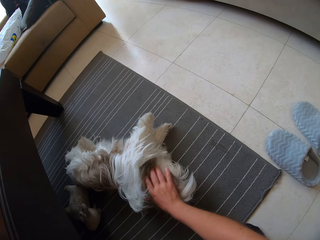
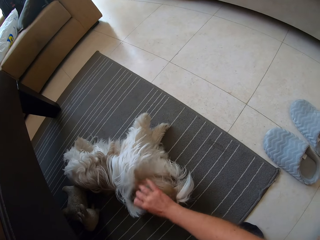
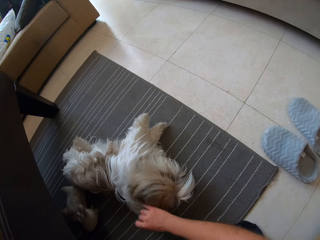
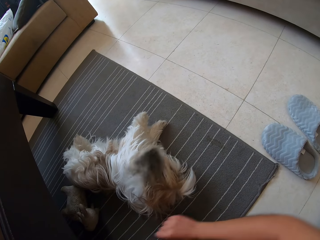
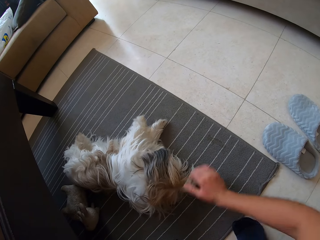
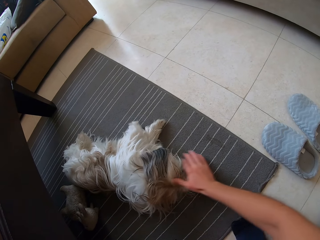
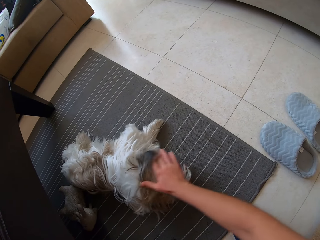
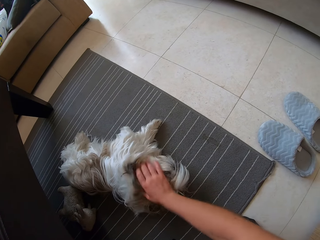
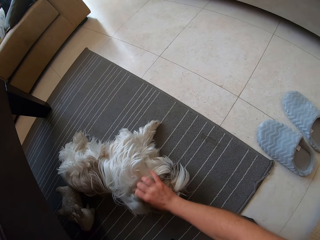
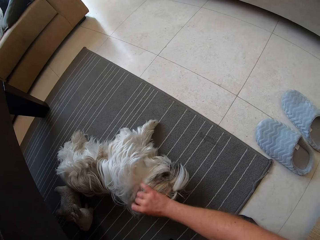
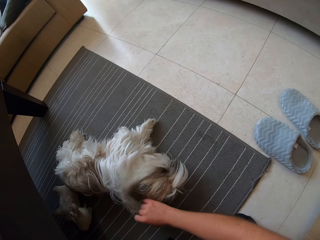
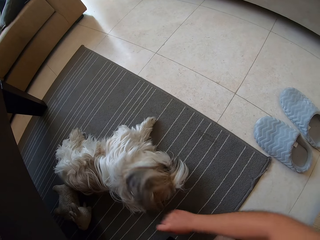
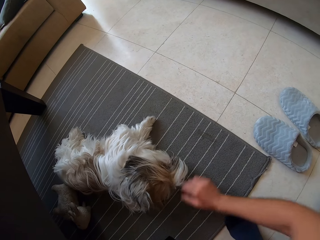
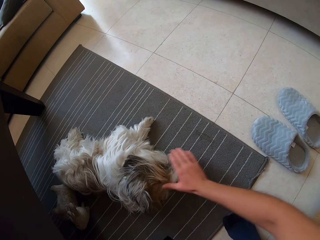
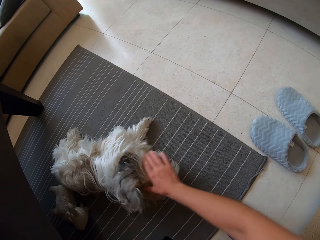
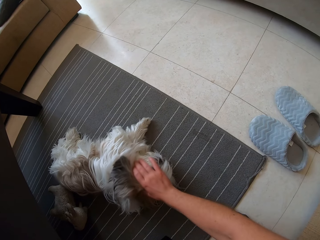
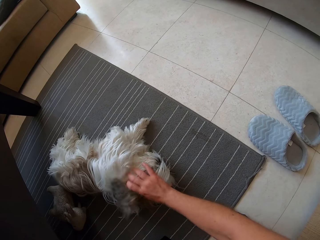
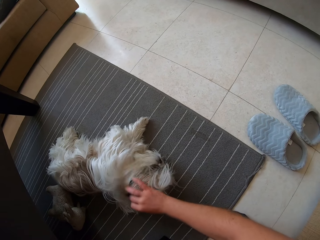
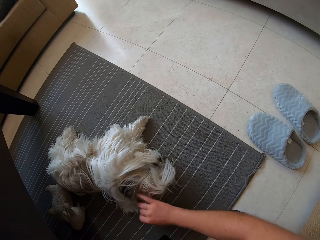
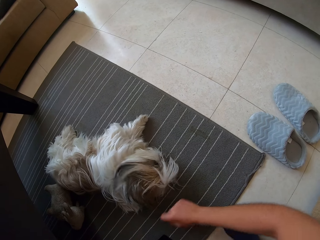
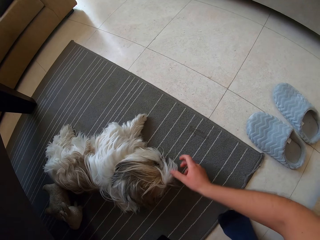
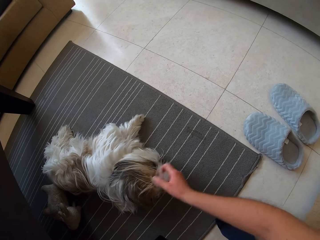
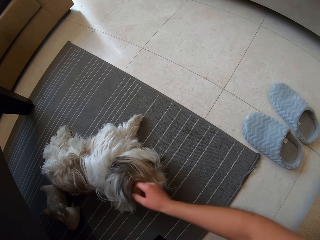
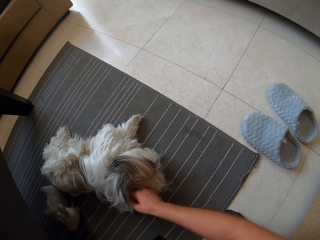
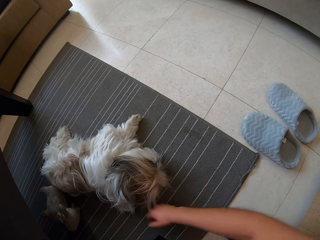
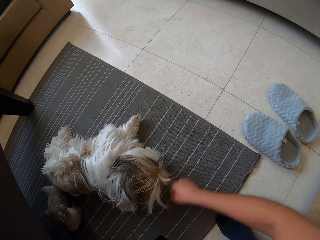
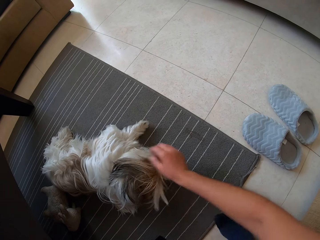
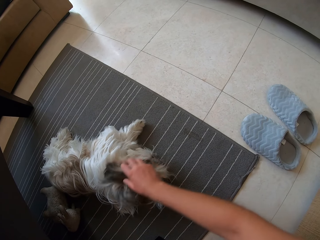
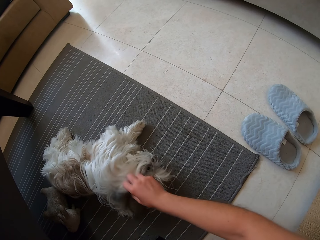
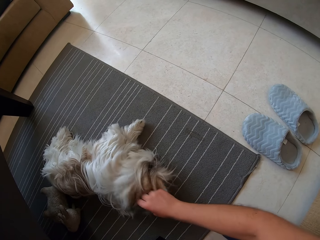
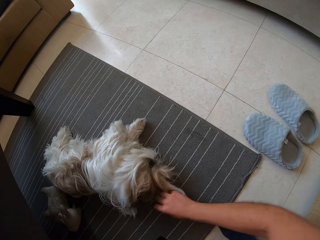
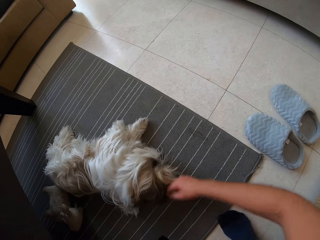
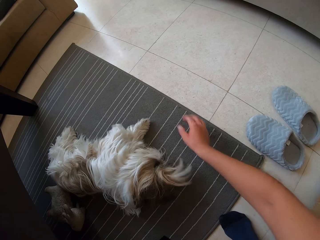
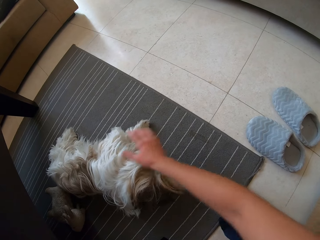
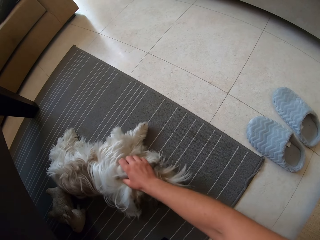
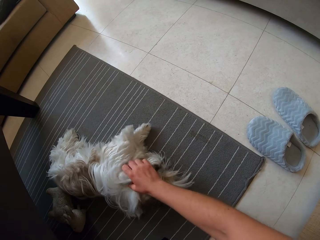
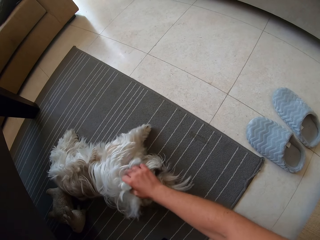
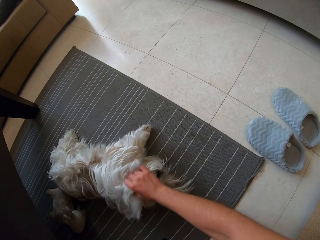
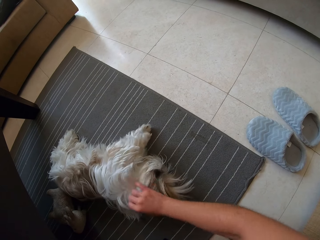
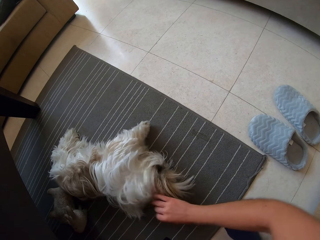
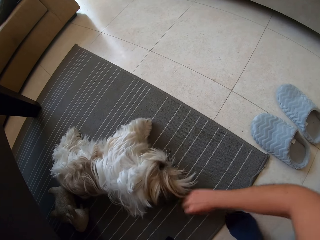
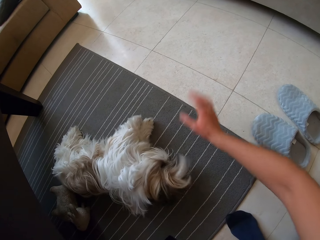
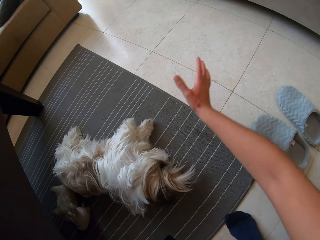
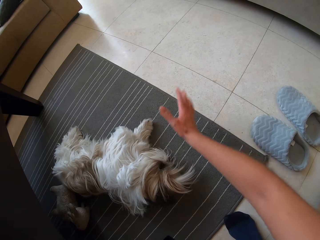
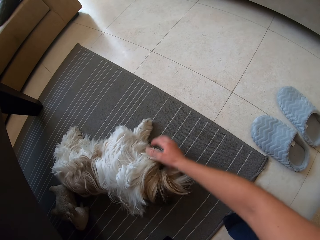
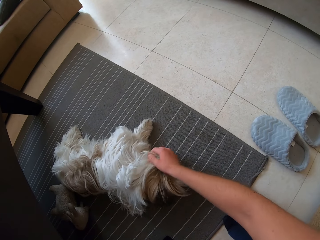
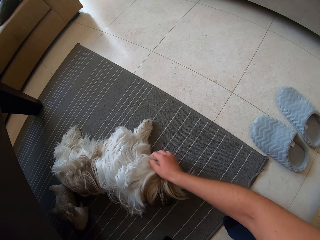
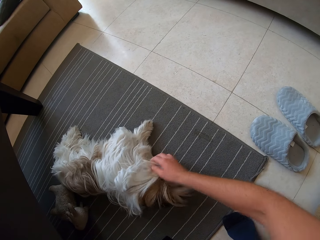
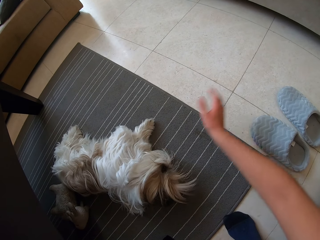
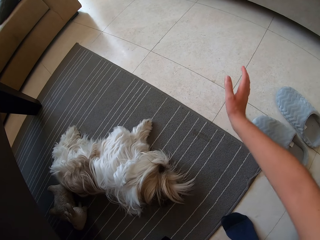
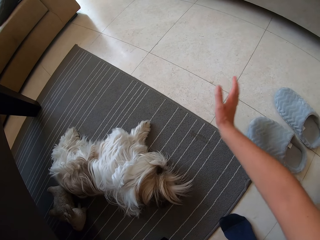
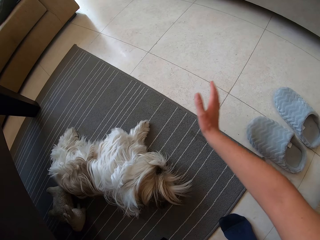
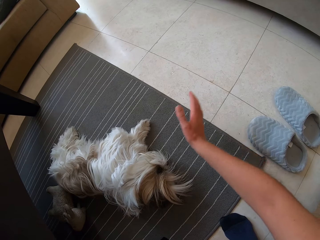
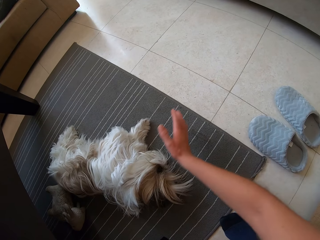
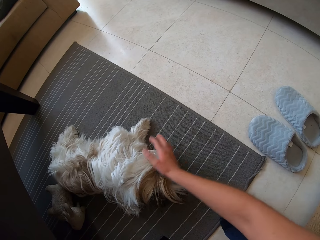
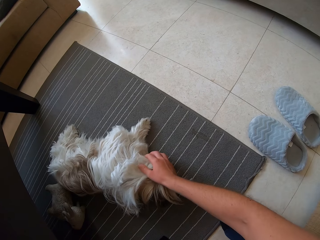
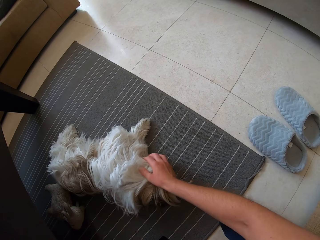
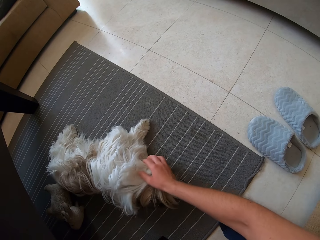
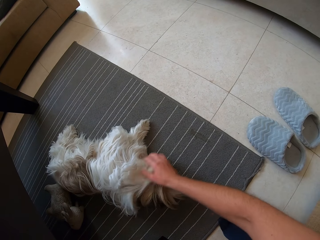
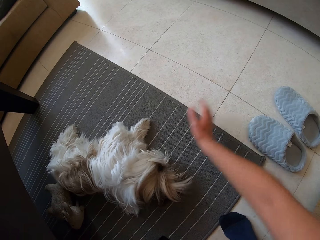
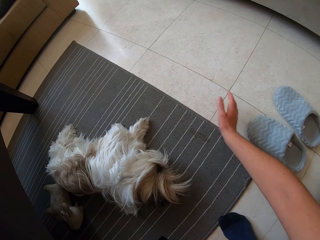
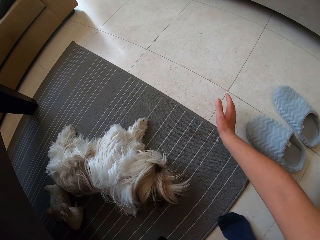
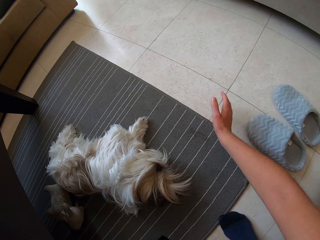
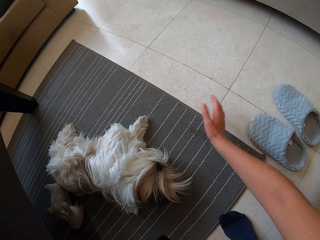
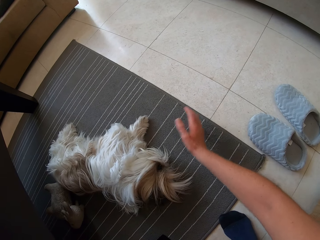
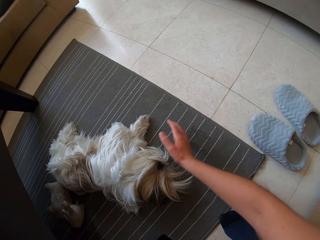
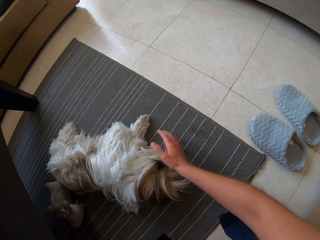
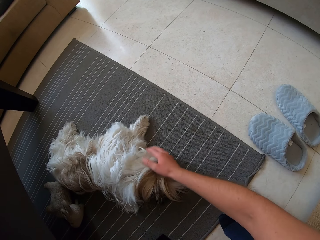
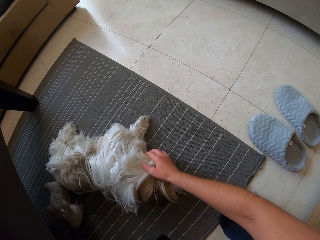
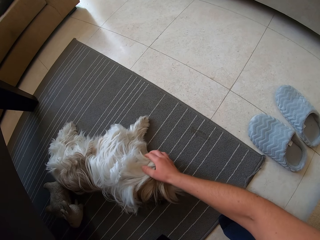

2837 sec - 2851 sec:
The camera wearer touches the puppy. They play with the puppy.

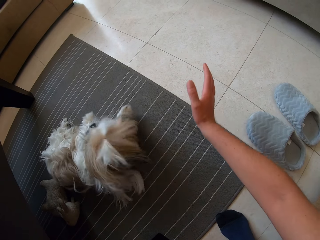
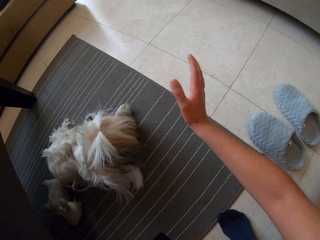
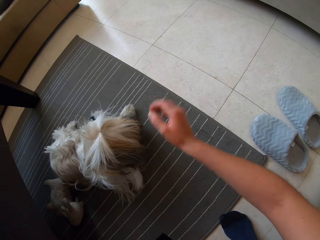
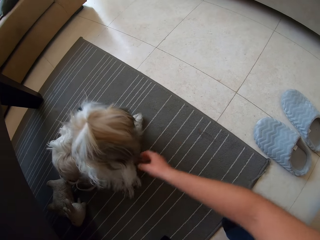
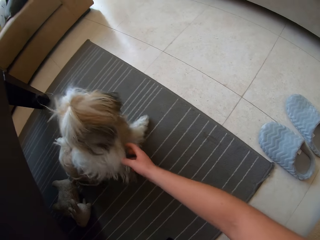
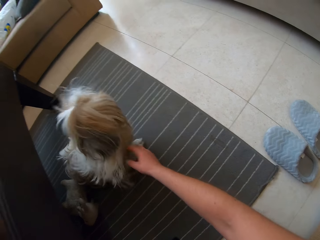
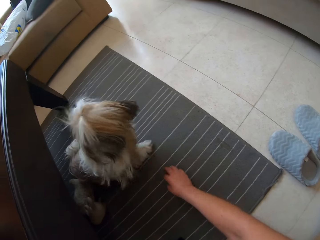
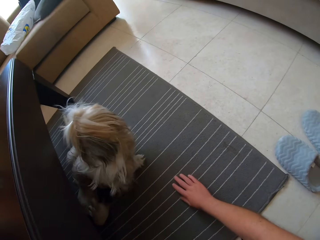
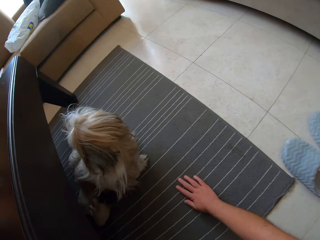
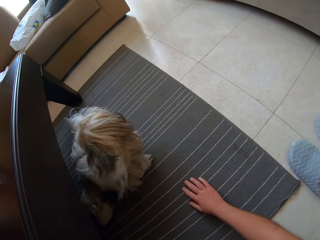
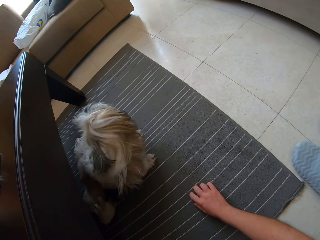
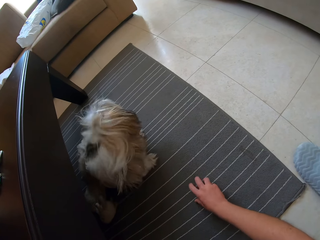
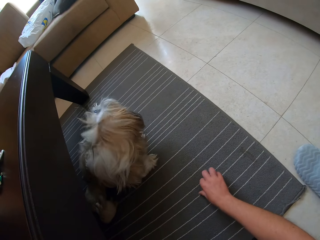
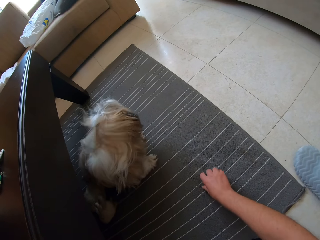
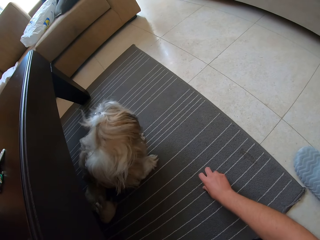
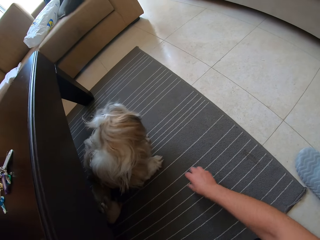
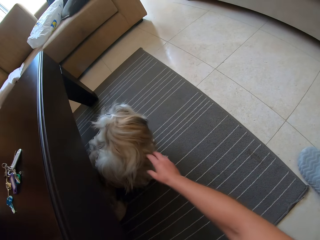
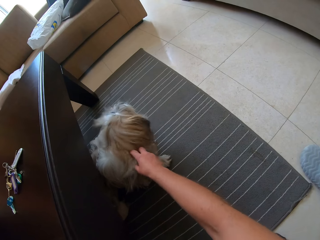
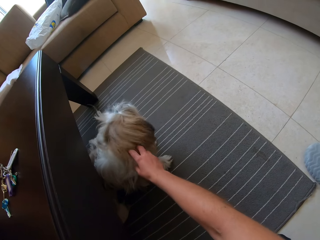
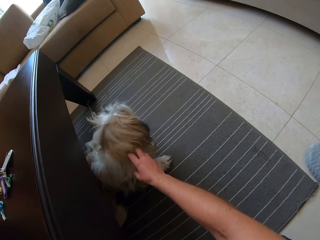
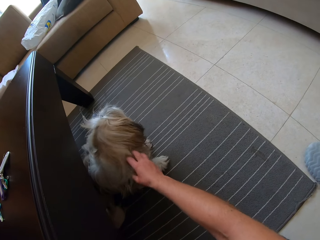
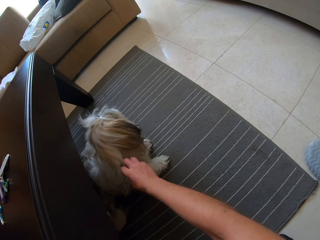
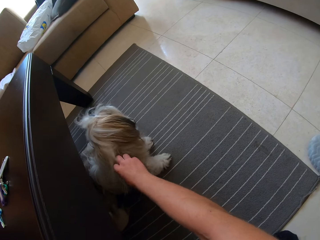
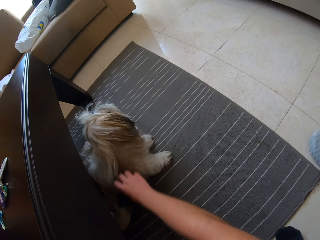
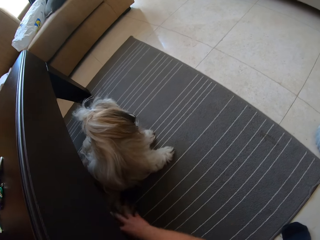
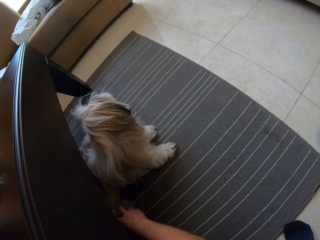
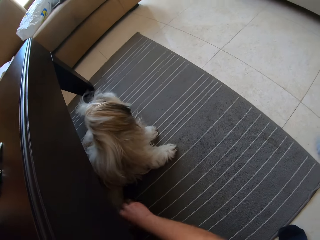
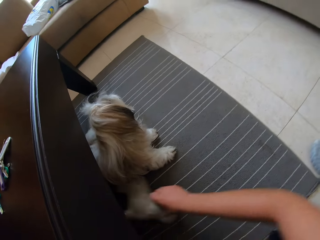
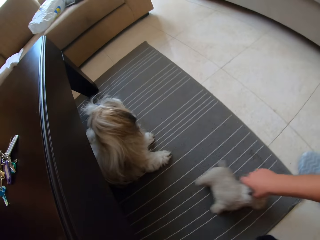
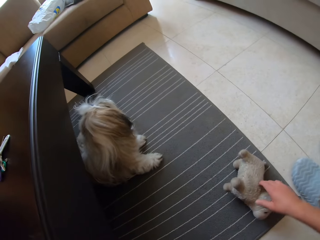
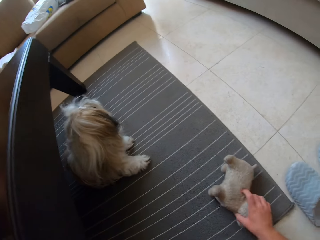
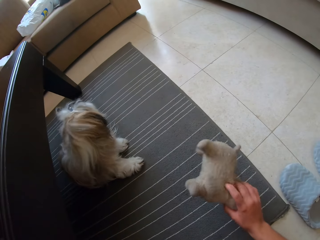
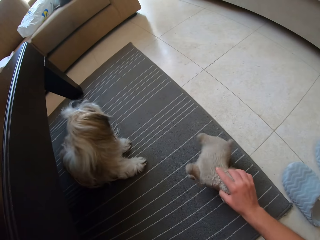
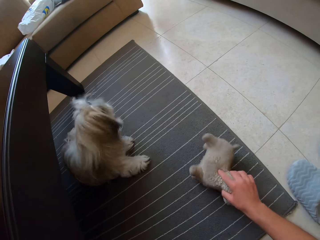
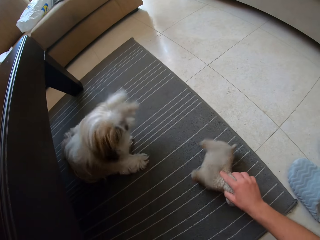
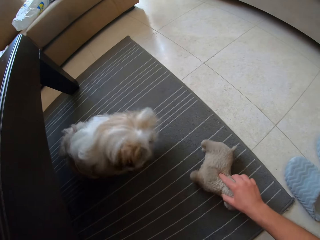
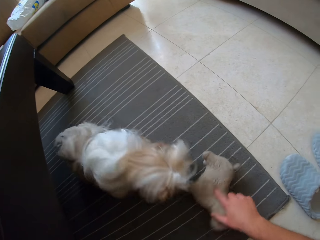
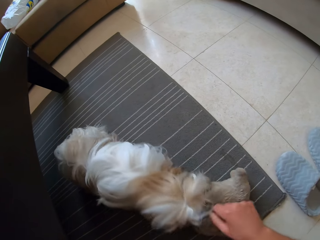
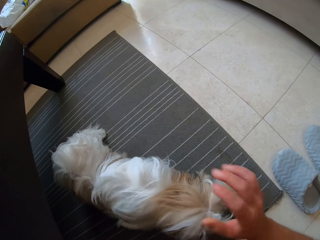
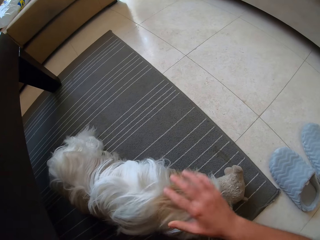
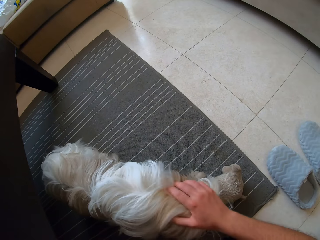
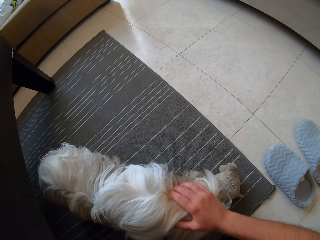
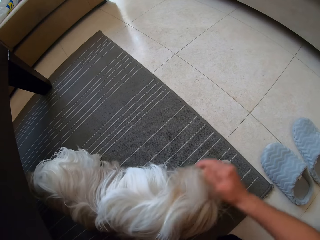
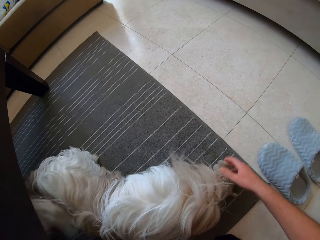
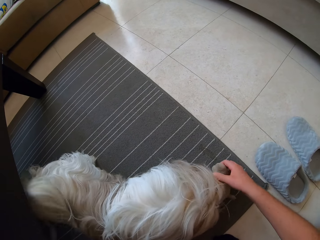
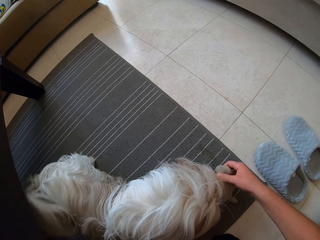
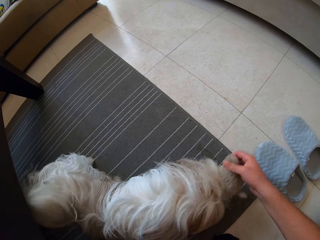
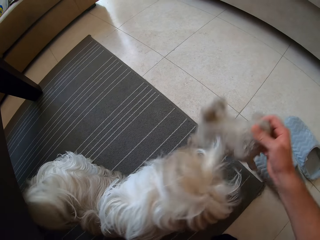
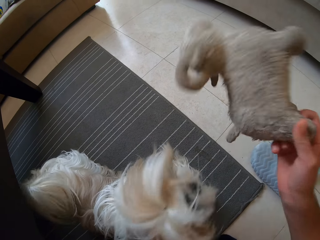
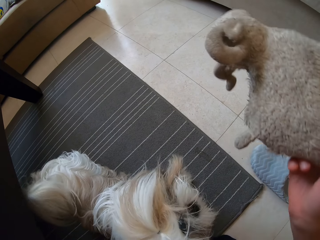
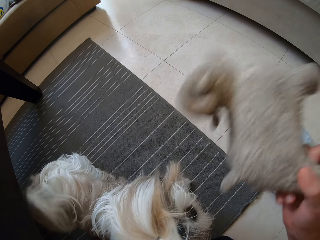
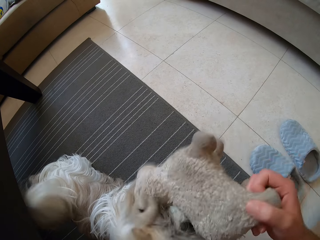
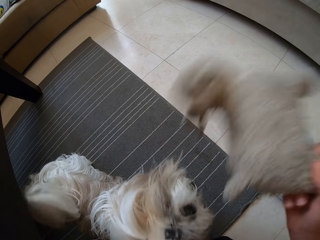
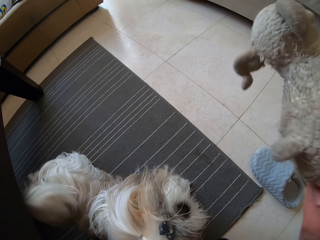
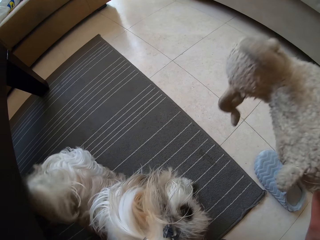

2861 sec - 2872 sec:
The camera wearer looks at the dog. They play with the dog, move the teddy bear and knock the teddy bear on the floor. They pick up the teddy bear. They play with the dog. They put the teddy bear on the floor. They take the teddy bear.
